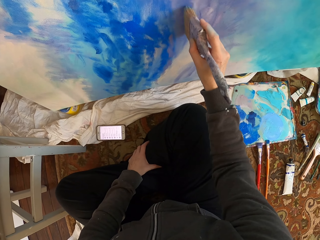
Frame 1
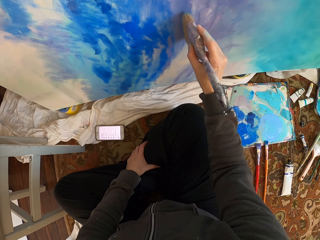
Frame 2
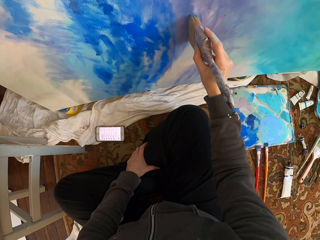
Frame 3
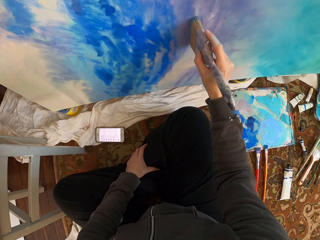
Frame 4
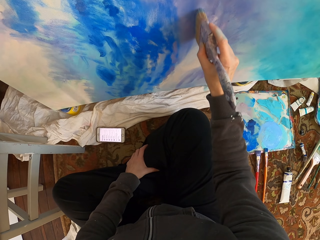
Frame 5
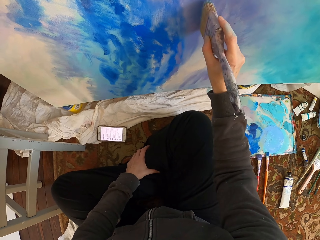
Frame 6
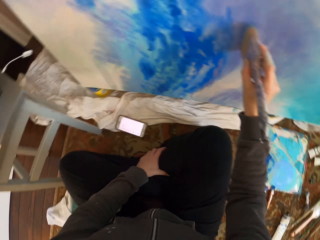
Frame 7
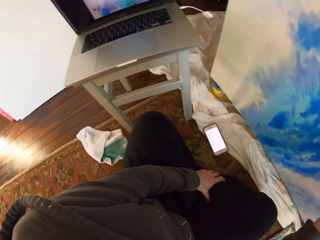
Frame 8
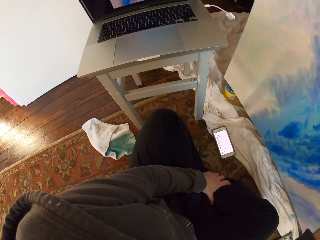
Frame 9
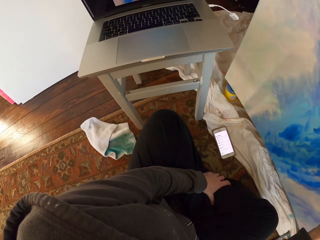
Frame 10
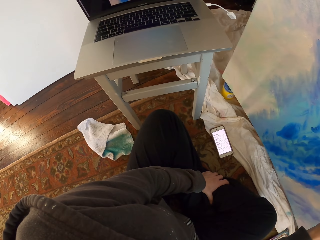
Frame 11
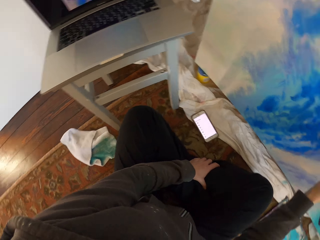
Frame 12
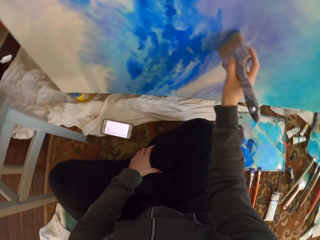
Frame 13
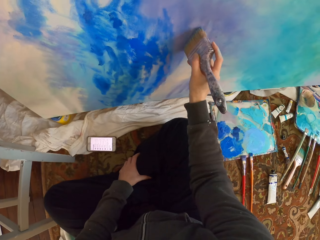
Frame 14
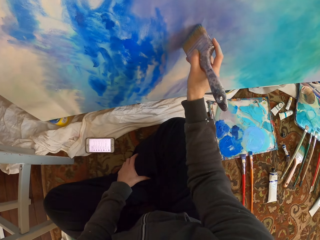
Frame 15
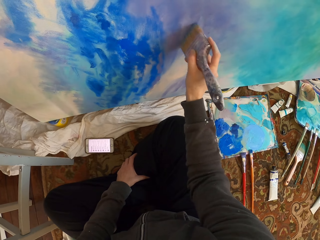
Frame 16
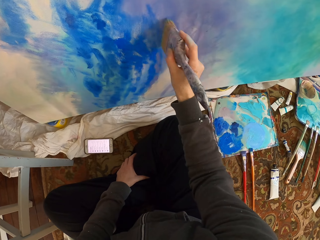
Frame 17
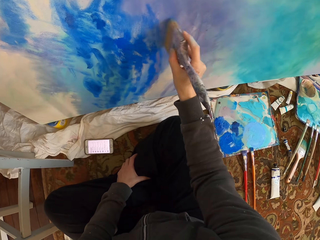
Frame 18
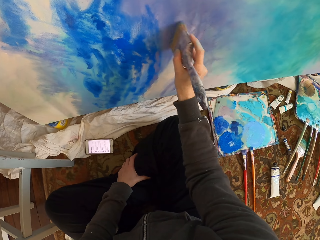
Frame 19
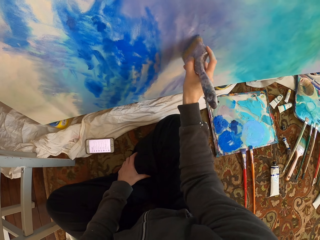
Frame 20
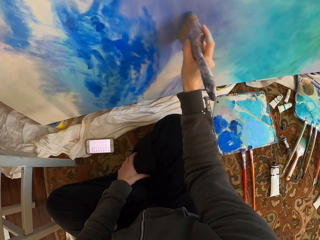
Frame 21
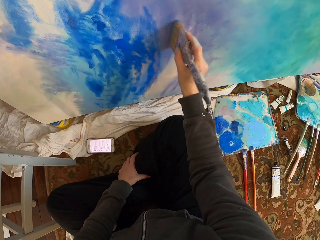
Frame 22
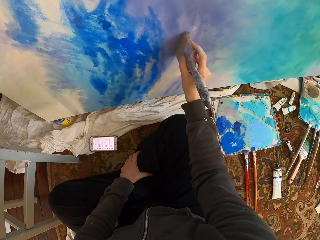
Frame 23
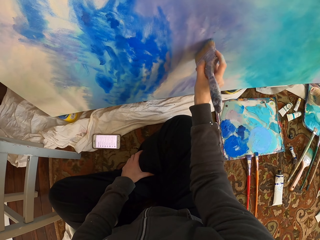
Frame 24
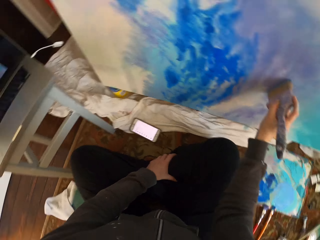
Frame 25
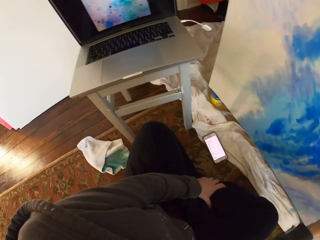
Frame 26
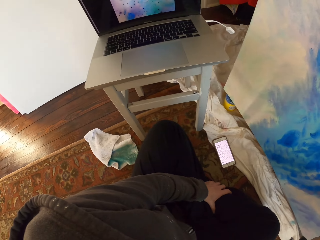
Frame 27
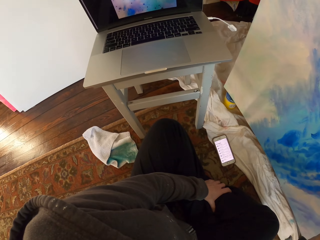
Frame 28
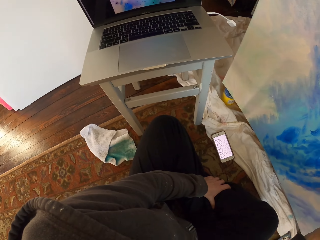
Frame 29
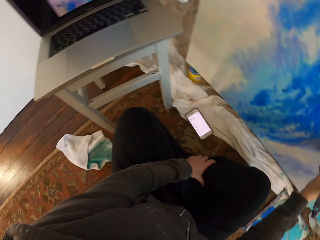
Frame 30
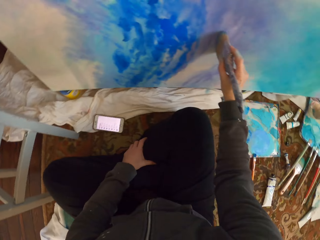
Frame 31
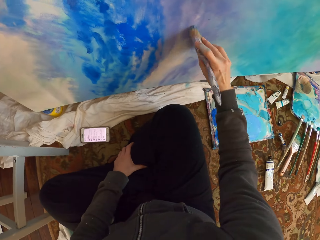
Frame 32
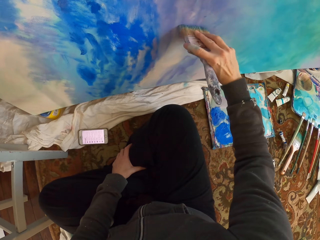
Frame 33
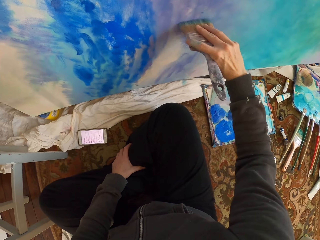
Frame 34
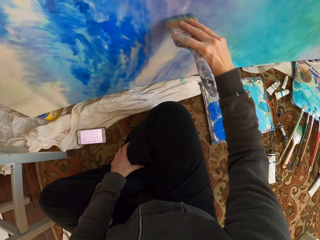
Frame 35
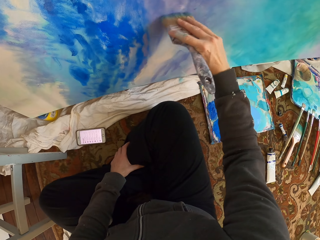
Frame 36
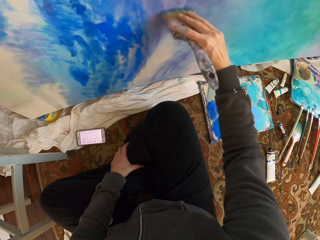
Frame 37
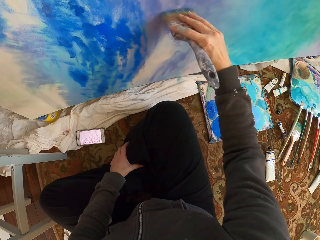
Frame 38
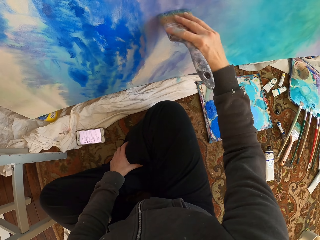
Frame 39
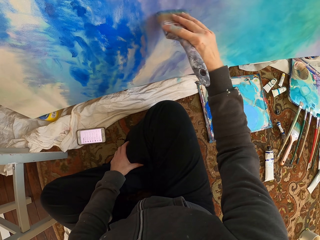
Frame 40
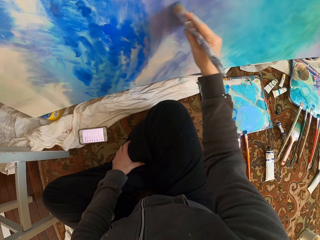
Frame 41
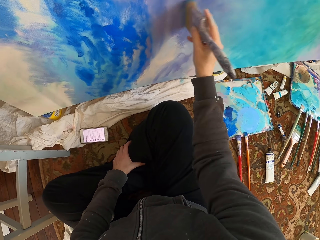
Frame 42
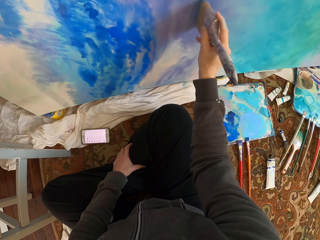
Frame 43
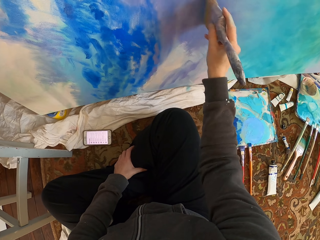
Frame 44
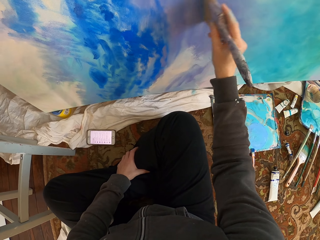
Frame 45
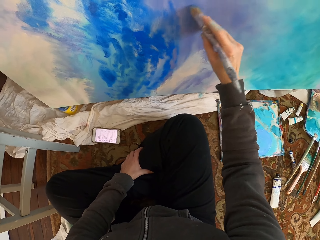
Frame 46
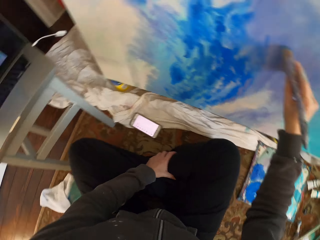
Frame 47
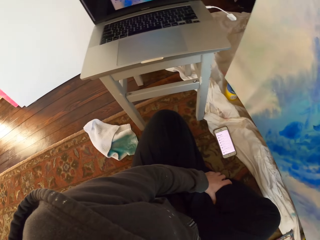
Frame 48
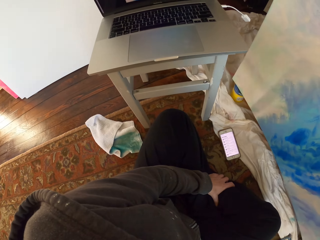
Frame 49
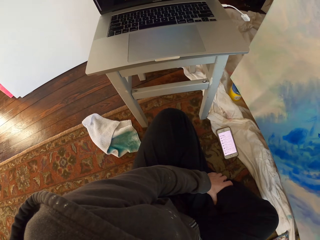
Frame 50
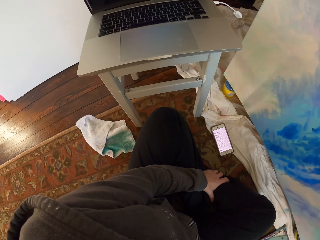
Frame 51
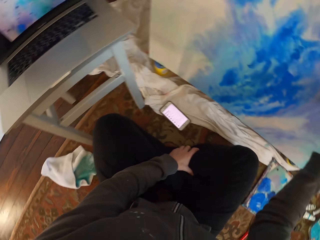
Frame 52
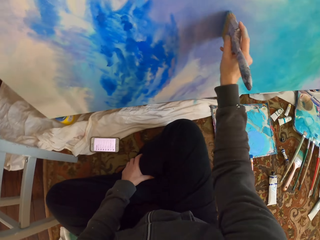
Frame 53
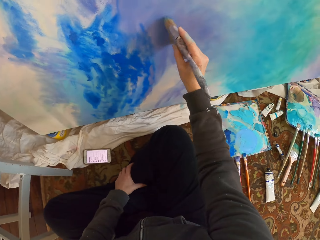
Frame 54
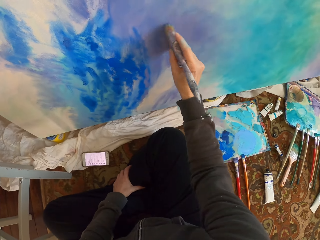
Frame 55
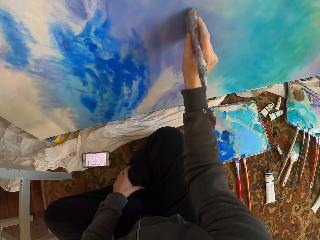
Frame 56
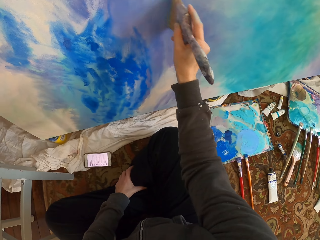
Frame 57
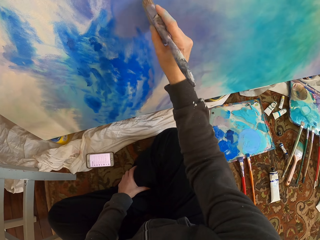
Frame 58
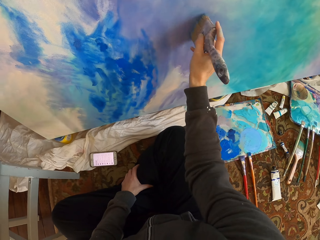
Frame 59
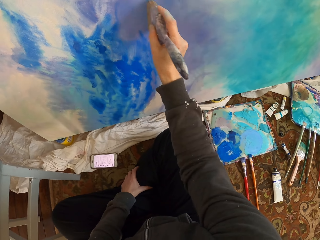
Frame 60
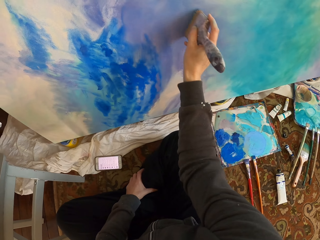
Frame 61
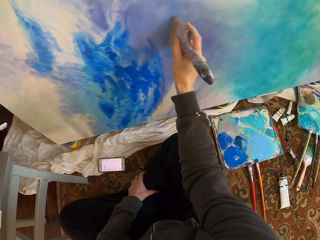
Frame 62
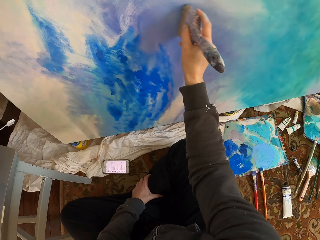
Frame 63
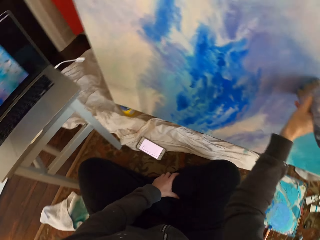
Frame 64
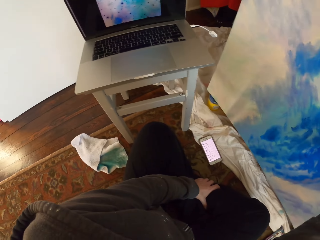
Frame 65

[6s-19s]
The camera wearer looks at the painting in the laptop. They paint. They look at the painting in the laptop. They paint. They look at the painting in the laptop. They paint.

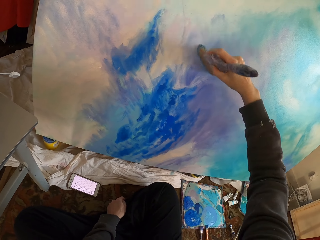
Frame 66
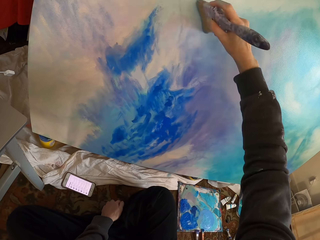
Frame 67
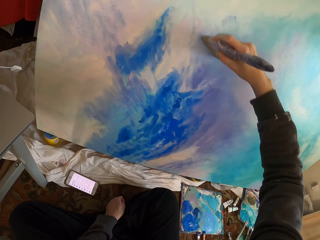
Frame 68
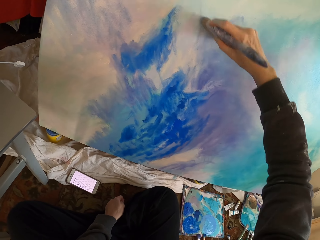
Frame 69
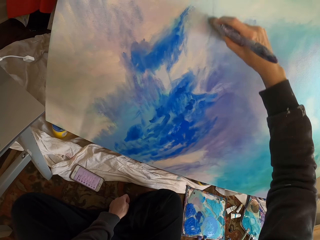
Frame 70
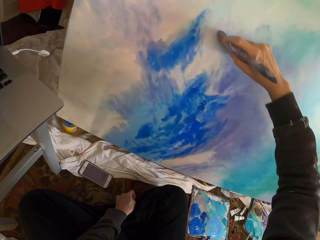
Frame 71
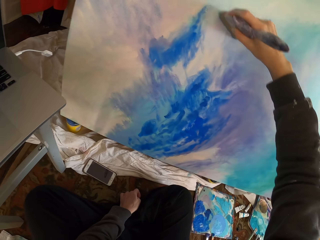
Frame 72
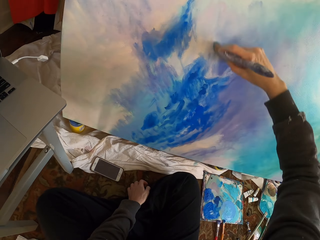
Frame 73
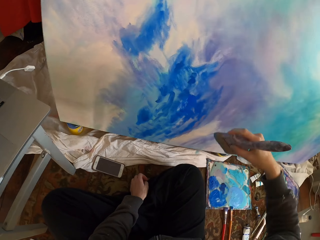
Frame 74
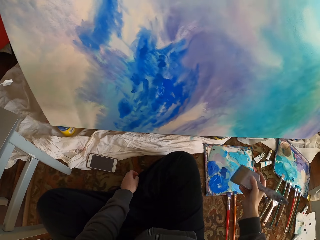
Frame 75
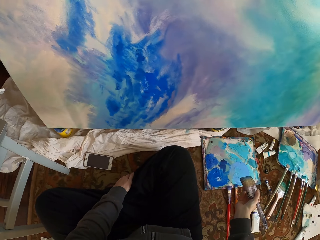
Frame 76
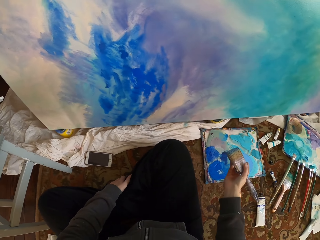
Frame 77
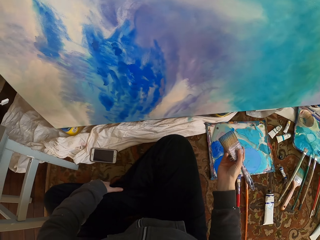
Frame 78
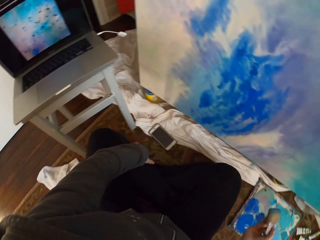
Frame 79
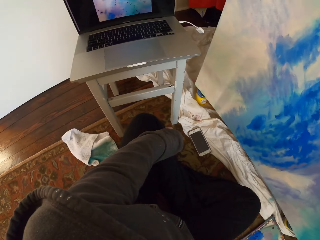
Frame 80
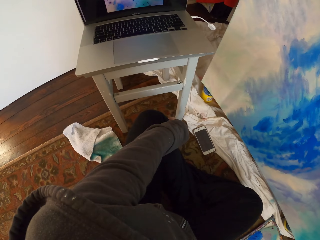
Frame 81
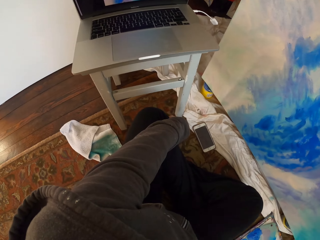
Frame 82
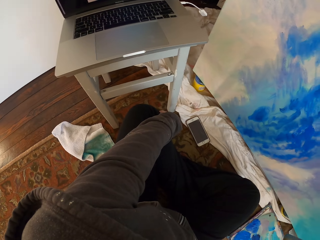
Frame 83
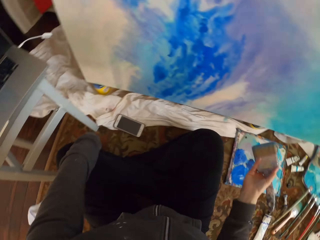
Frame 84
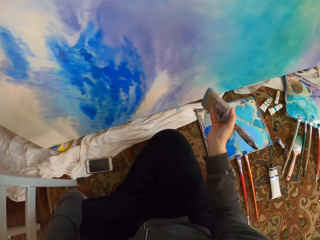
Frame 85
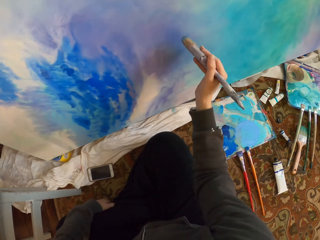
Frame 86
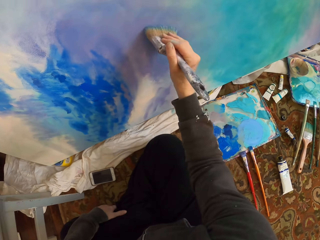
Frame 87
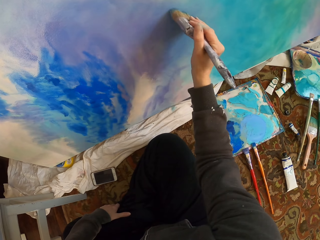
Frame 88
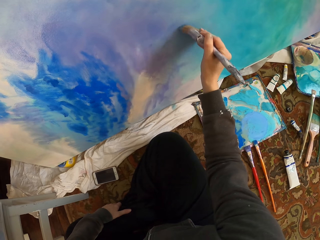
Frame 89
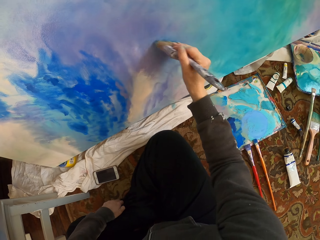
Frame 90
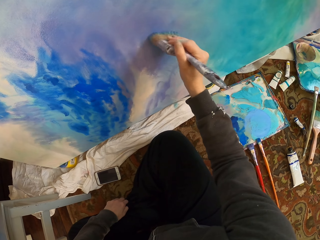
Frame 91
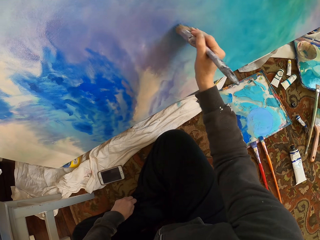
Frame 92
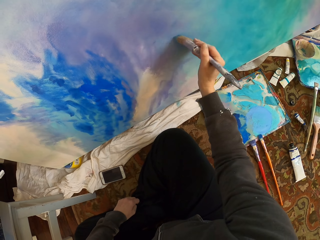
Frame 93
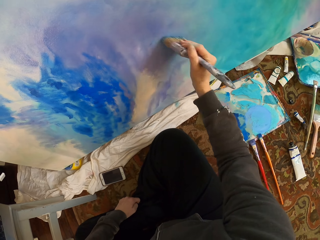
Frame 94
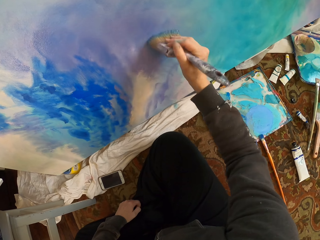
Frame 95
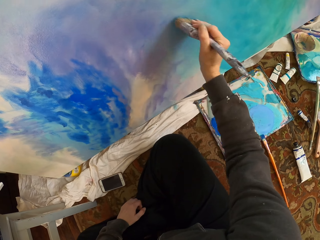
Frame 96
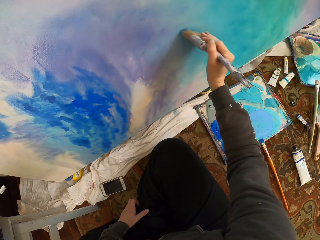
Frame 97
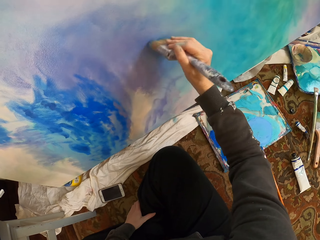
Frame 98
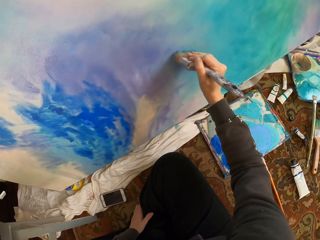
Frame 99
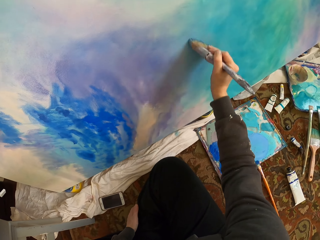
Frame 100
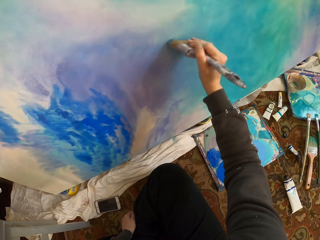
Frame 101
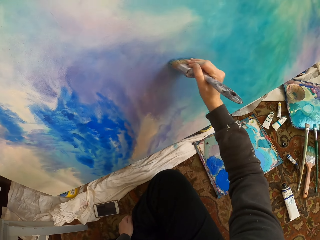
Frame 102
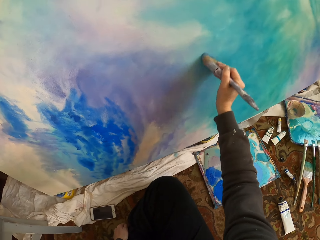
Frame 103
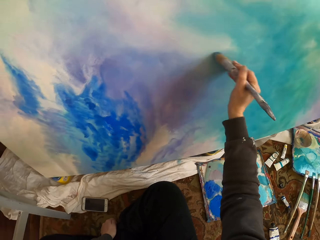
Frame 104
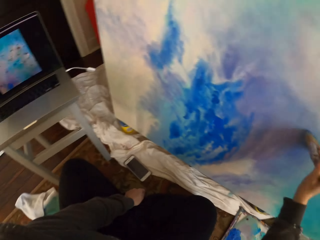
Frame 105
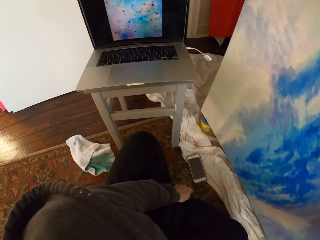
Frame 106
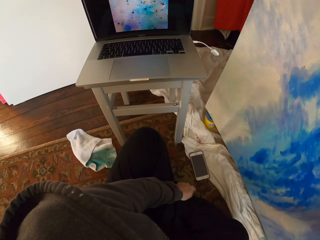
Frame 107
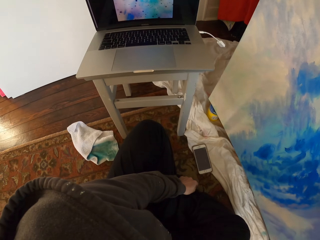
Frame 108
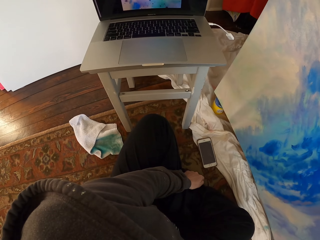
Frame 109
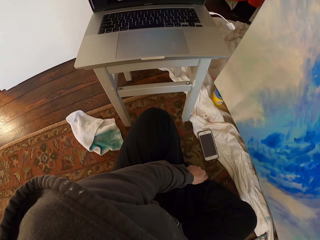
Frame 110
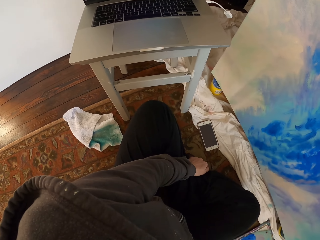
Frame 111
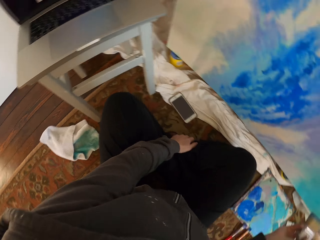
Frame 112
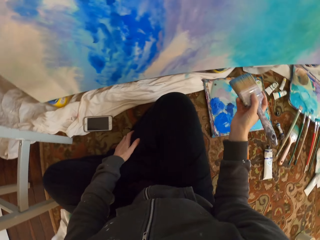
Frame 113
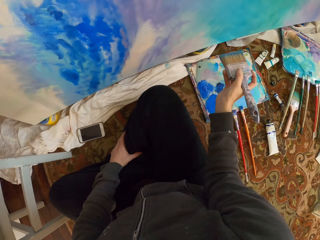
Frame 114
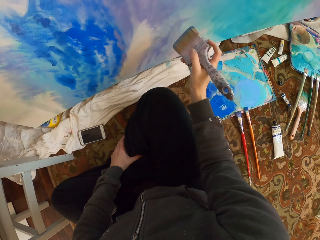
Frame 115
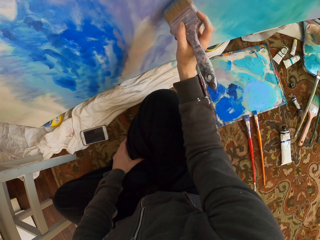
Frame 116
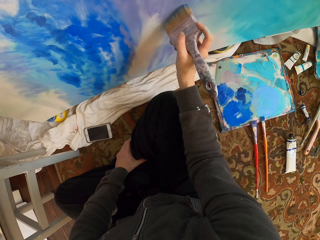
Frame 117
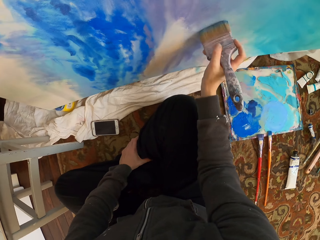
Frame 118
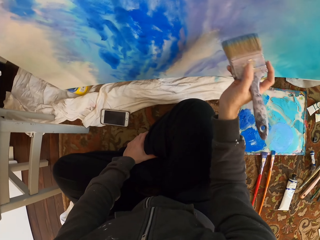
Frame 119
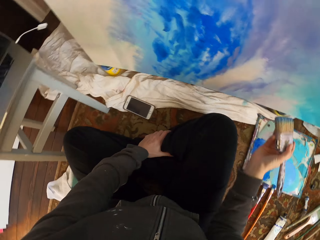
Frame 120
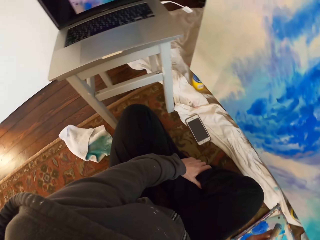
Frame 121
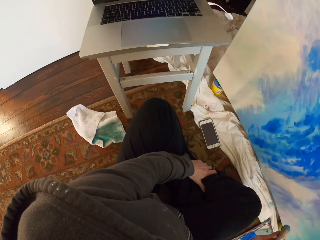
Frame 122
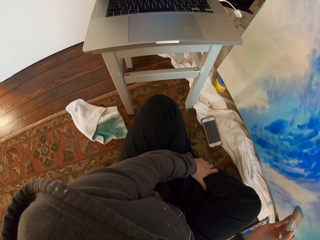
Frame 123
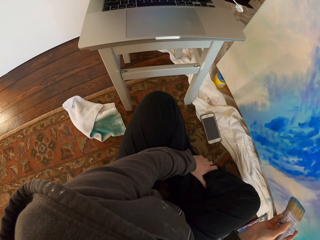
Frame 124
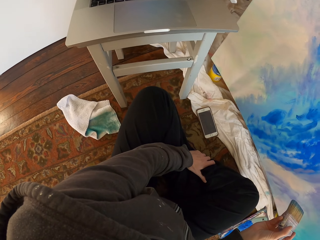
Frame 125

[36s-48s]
The camera wearer looks around. They stare at a laptop. They paint. They look around. They stare at the laptop. They paint. They look around. They stare at the laptop.
